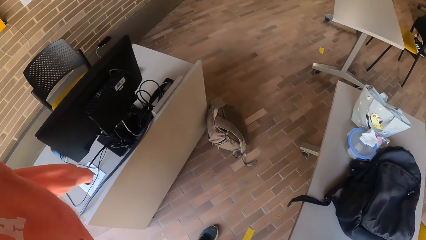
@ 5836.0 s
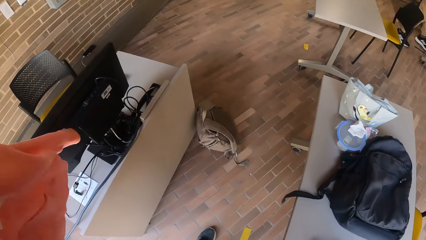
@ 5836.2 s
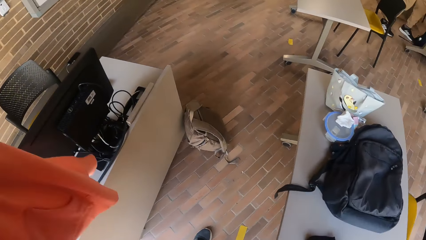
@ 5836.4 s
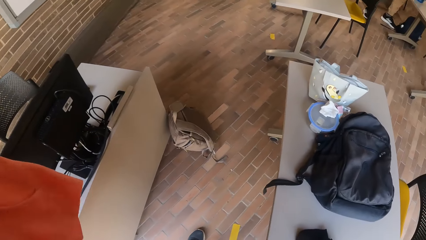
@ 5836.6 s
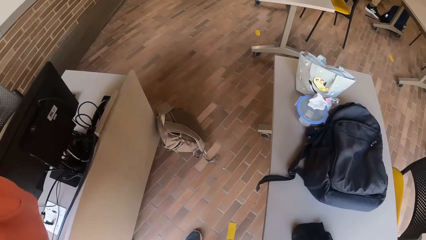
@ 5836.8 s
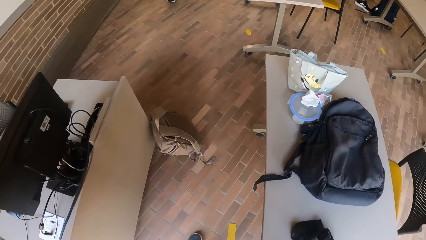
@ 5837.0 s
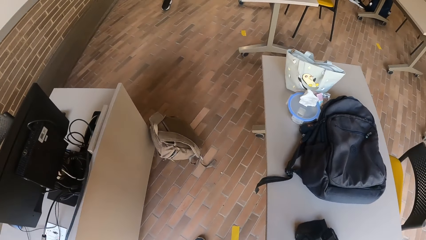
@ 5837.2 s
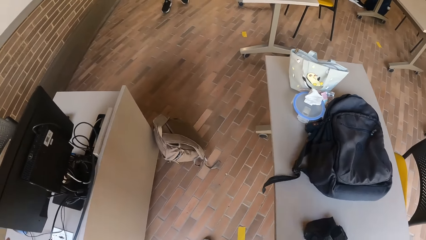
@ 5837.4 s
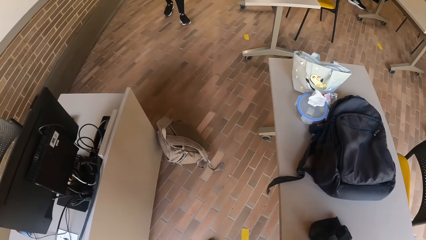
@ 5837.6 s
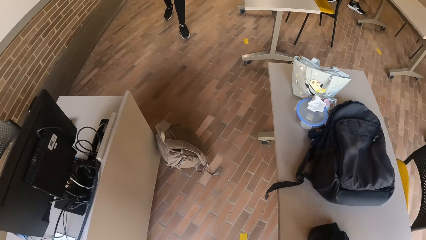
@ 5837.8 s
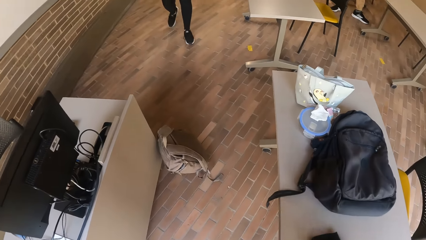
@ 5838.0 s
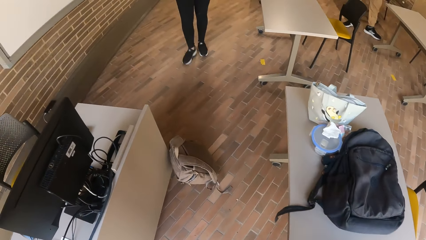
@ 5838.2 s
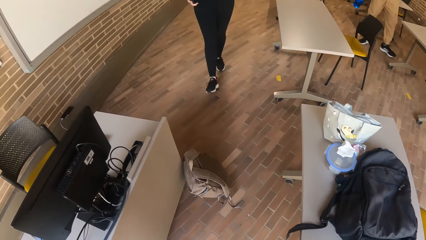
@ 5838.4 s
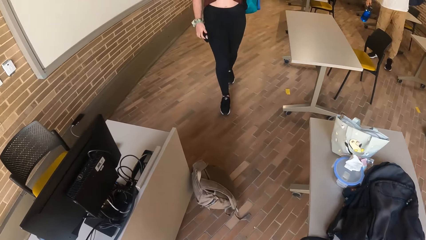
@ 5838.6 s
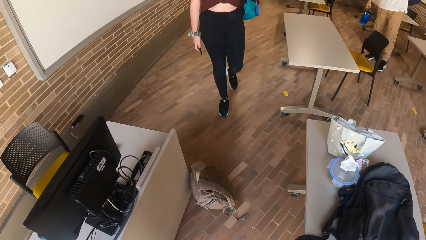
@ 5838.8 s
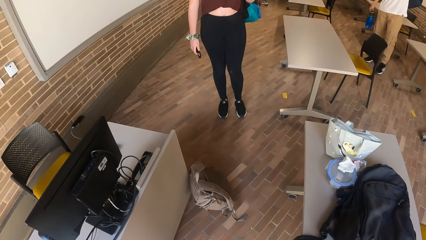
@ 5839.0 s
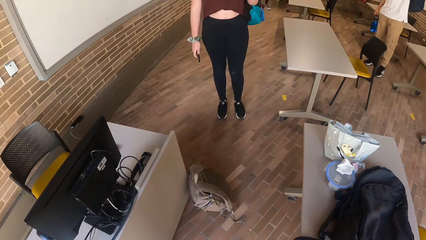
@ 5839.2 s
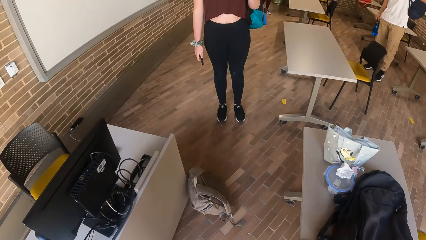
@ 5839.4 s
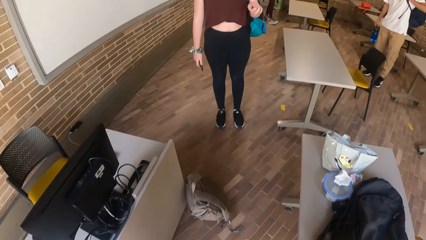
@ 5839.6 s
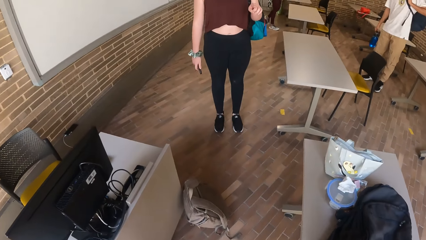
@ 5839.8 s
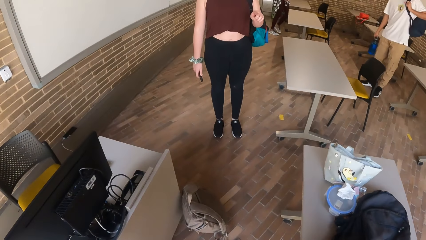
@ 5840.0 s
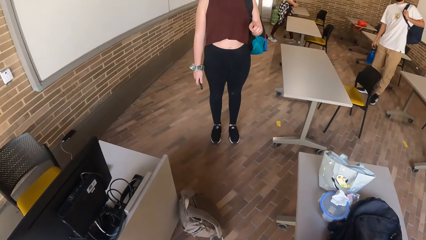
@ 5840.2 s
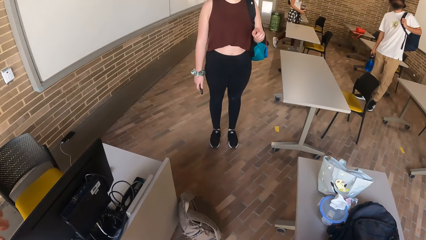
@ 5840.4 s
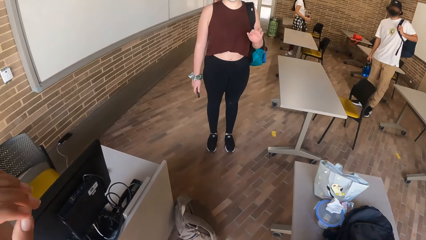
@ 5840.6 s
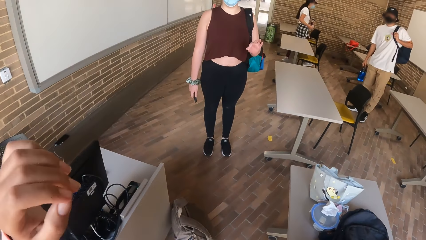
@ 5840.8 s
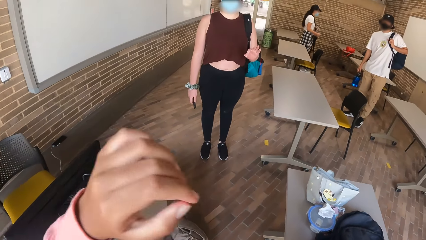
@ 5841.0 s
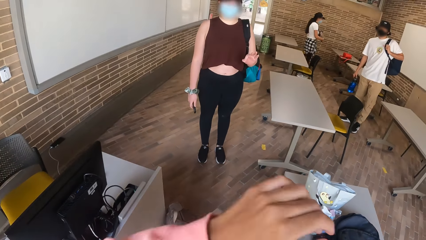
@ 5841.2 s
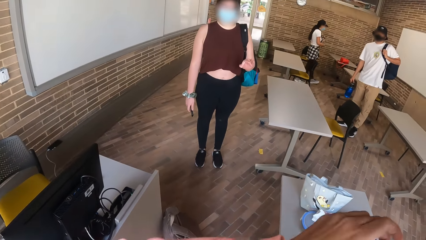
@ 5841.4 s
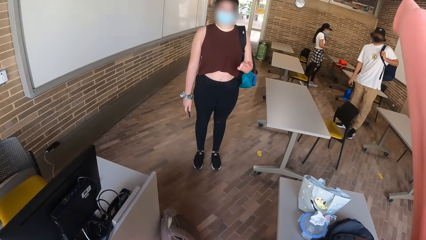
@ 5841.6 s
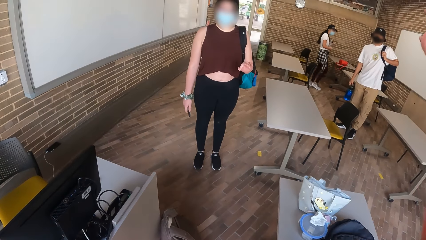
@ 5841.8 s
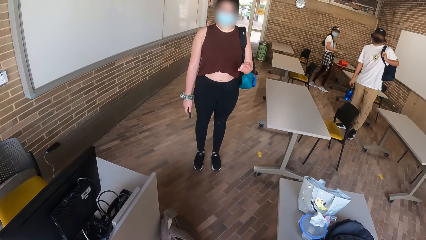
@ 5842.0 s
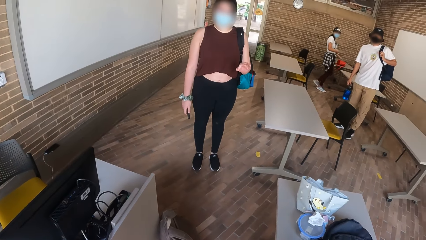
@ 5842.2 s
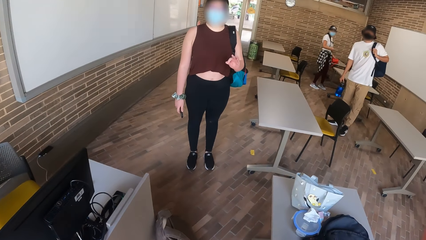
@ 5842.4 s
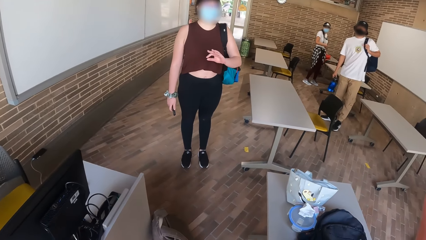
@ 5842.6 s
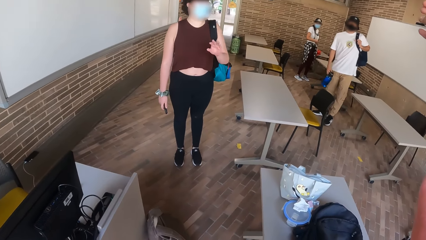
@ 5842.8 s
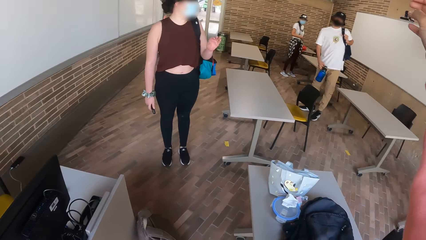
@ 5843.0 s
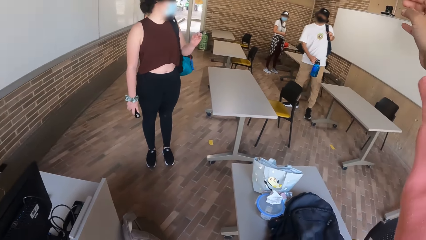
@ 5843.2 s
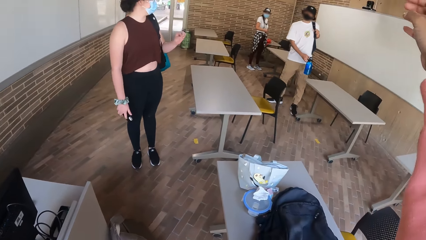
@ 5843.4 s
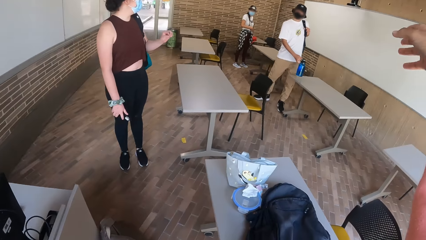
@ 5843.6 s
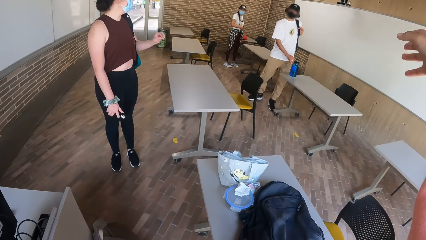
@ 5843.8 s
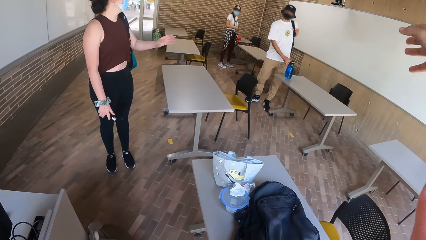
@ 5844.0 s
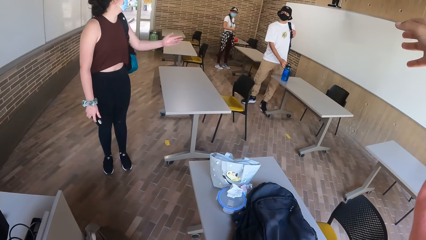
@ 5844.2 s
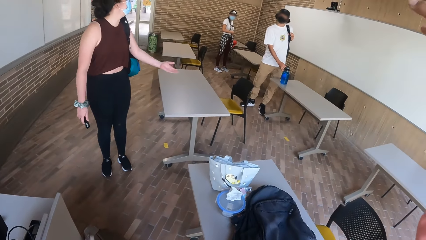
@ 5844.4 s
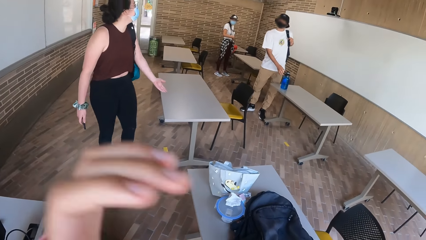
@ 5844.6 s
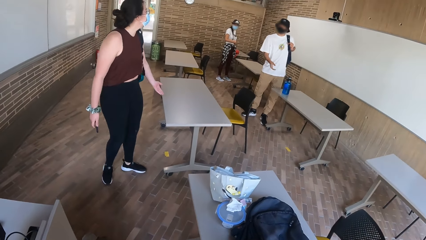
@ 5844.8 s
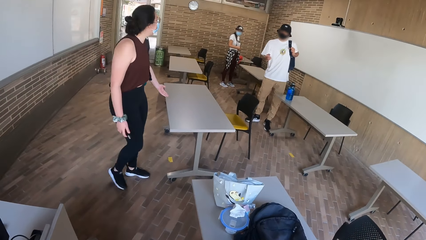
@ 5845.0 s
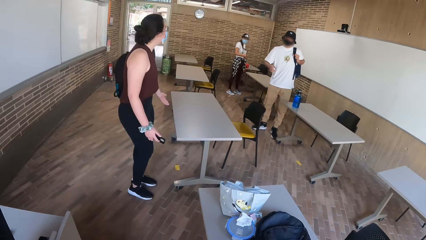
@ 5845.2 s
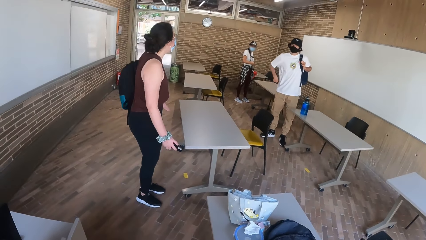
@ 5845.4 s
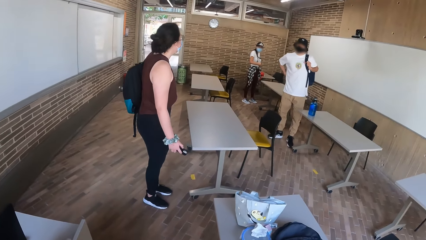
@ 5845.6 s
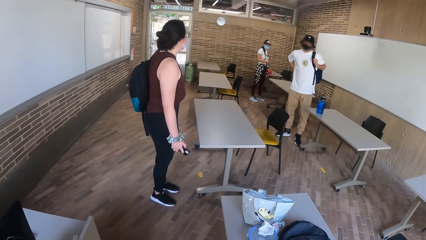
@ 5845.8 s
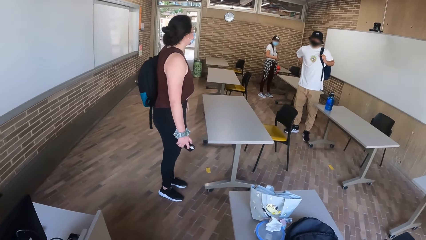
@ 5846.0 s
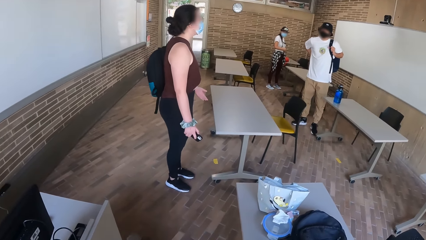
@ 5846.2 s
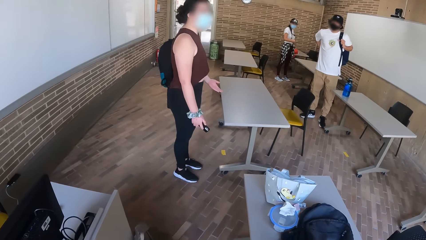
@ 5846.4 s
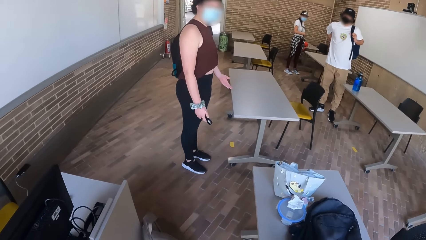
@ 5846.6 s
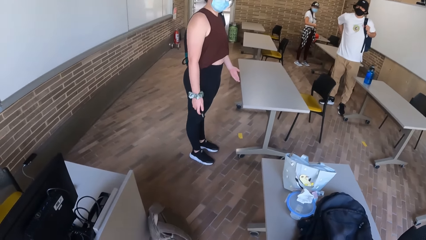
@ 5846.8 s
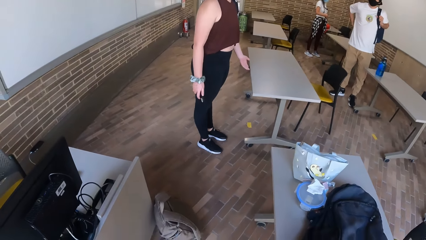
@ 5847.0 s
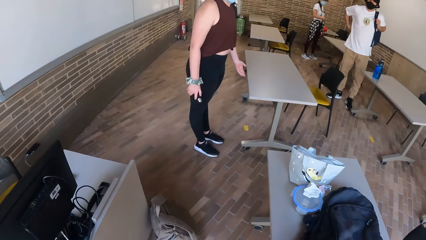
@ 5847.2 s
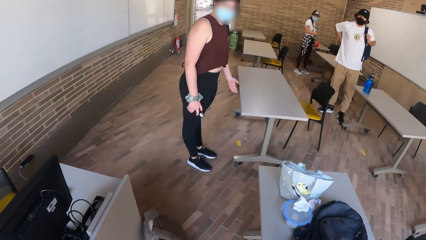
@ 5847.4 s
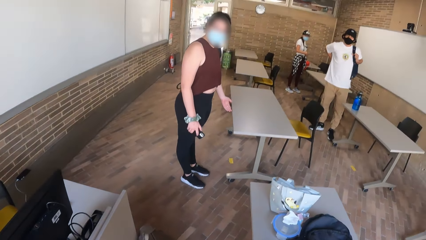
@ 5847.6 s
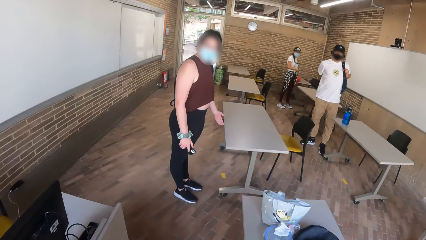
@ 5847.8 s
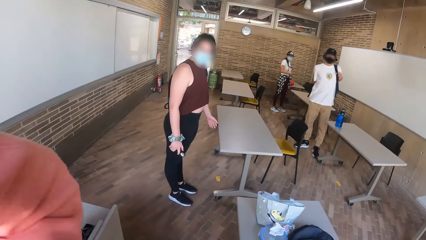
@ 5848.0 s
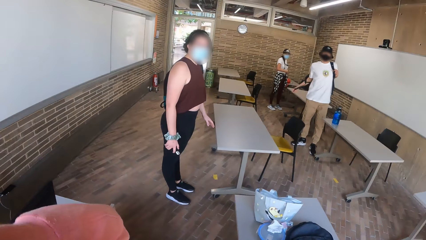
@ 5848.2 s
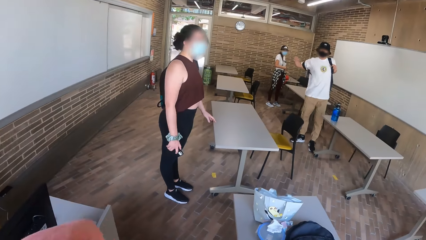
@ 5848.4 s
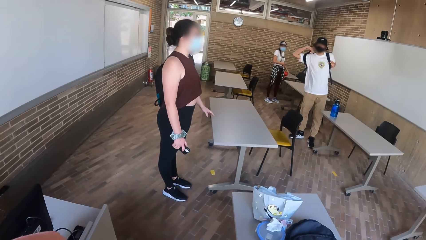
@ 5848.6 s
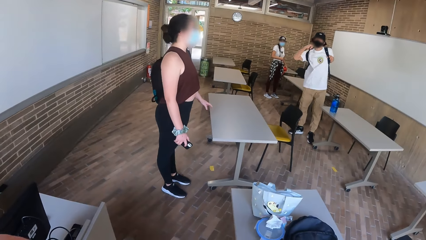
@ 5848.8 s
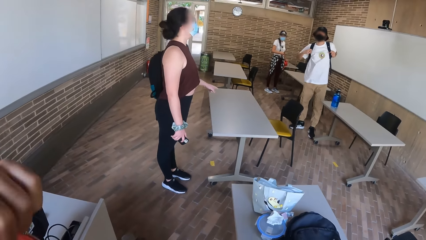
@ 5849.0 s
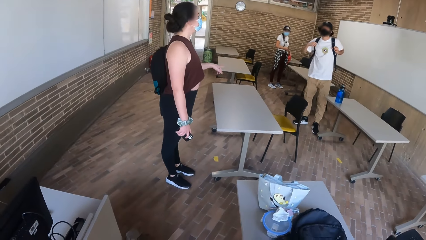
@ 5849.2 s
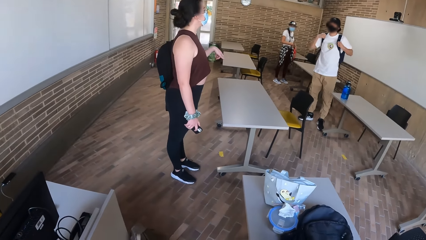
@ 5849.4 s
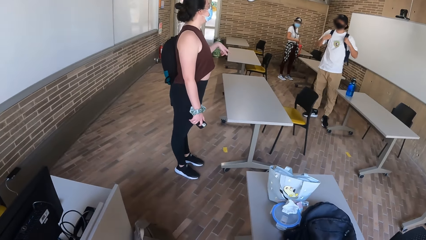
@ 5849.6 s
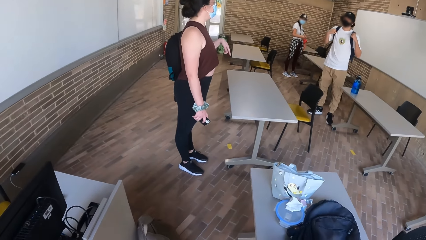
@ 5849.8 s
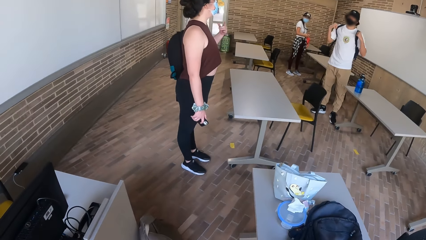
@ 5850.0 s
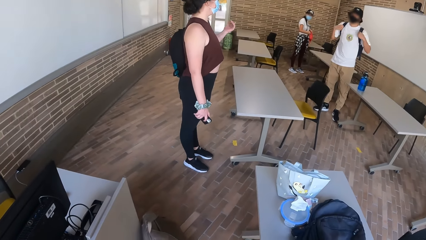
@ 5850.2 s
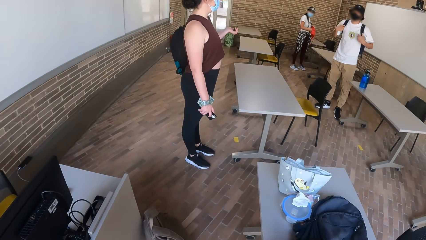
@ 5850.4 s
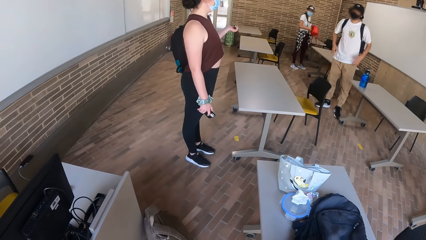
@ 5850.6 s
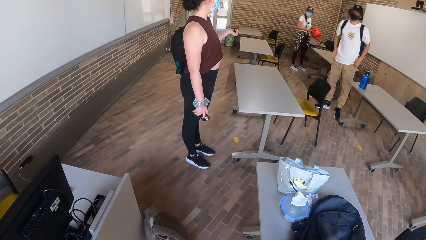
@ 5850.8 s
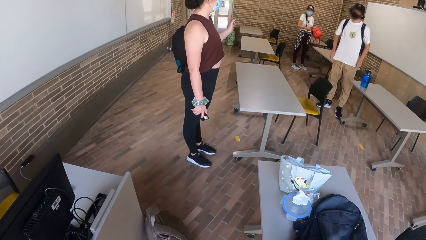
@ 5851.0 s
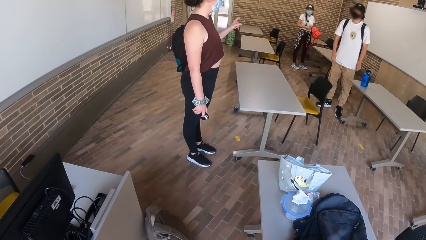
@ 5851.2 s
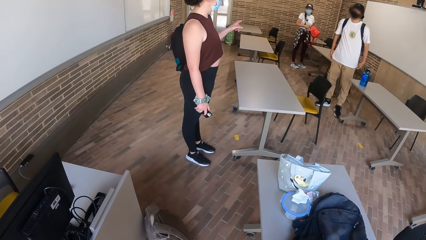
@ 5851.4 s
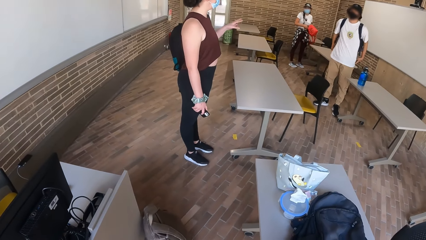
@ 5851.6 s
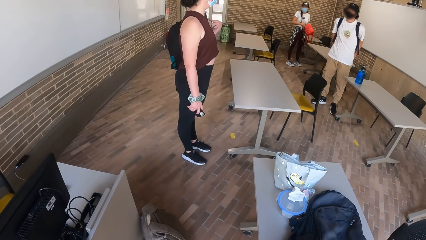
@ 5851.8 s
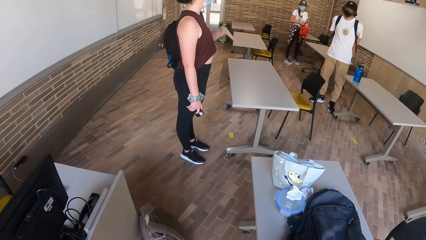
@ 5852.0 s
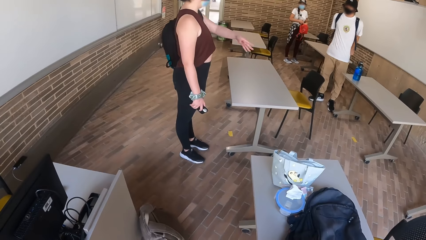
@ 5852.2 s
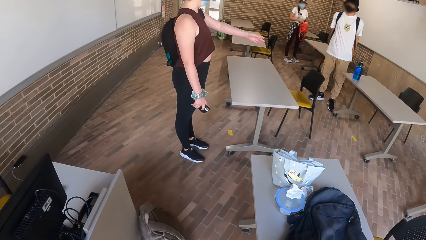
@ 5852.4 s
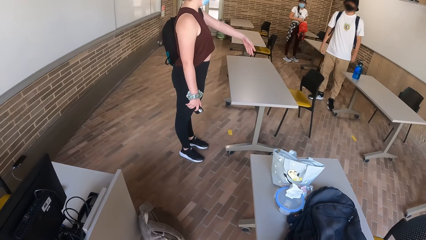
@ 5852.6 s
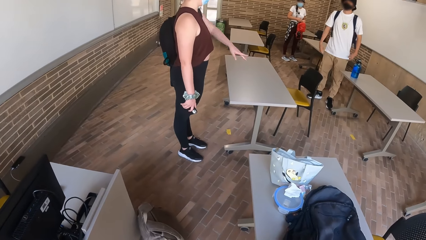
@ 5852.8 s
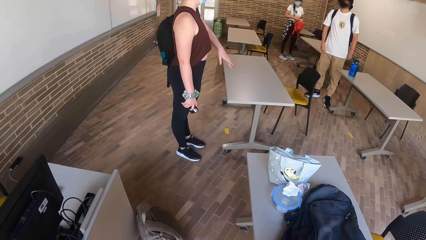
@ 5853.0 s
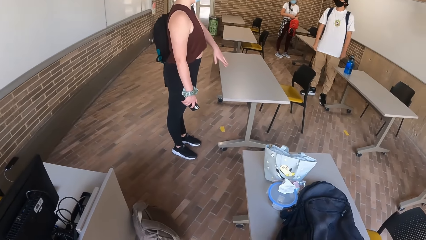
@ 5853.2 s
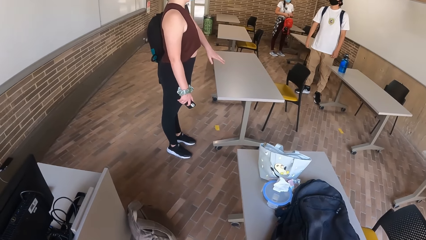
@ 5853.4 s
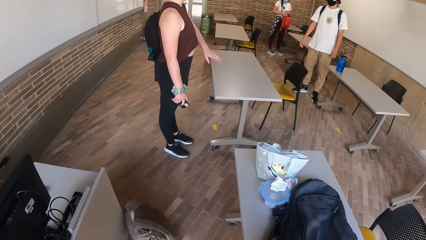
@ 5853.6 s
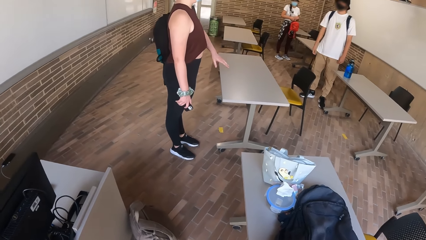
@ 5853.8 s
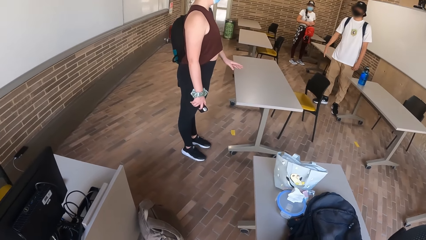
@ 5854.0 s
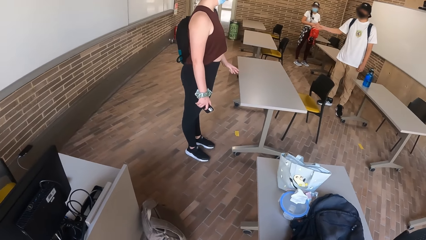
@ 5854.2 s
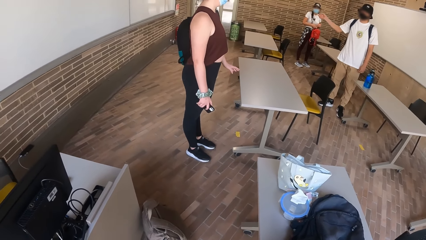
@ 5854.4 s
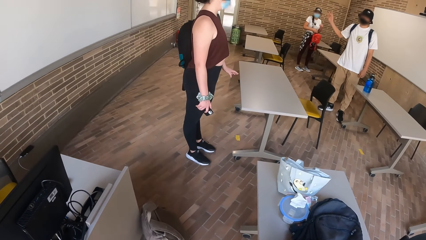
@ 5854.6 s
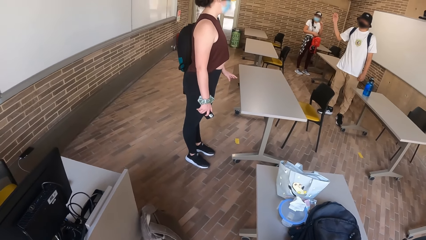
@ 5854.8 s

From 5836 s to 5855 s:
The camera wearer interacts with a lady. The lady interacts with a man. The camera wearer interacts with the man.
